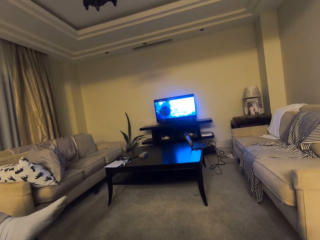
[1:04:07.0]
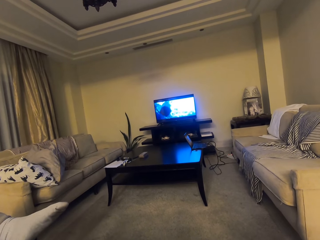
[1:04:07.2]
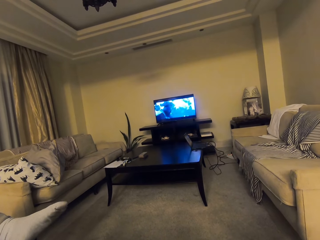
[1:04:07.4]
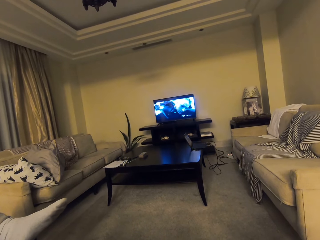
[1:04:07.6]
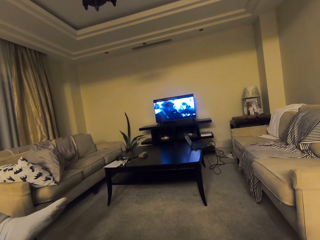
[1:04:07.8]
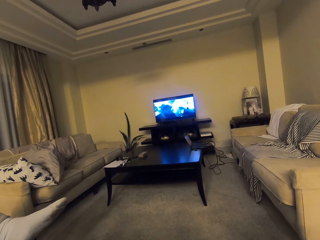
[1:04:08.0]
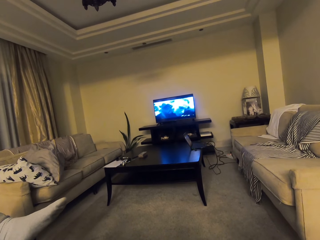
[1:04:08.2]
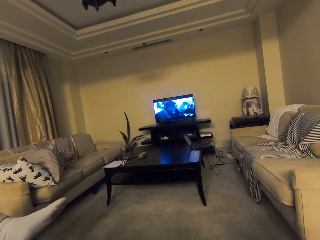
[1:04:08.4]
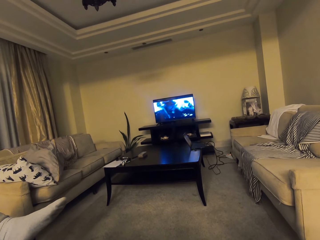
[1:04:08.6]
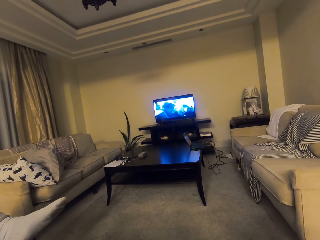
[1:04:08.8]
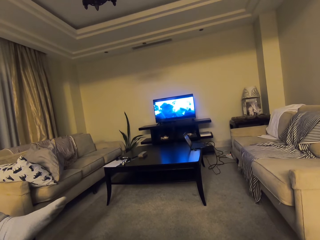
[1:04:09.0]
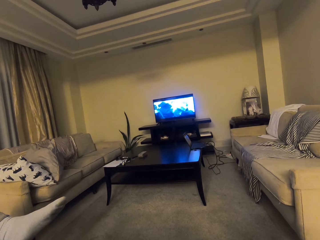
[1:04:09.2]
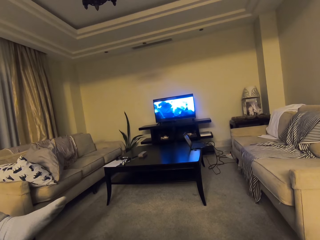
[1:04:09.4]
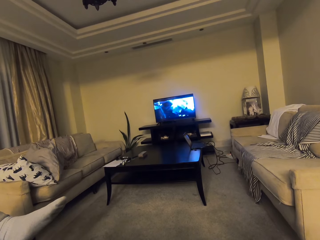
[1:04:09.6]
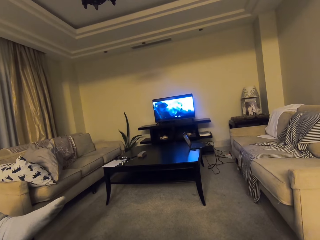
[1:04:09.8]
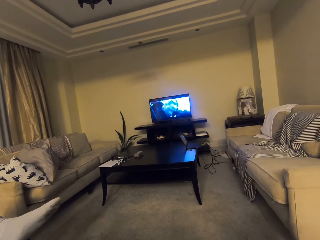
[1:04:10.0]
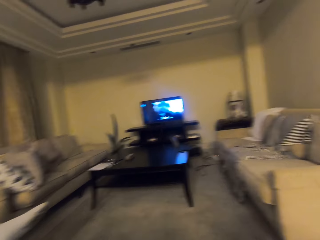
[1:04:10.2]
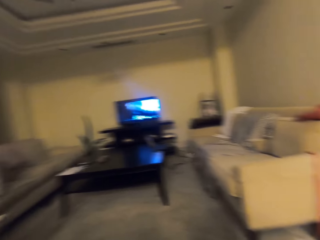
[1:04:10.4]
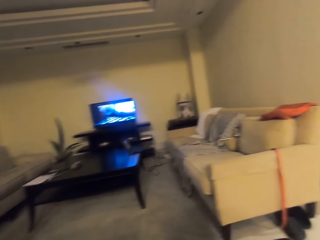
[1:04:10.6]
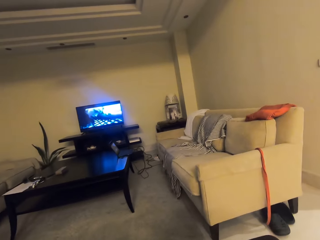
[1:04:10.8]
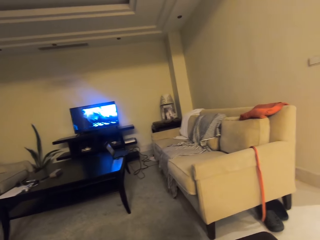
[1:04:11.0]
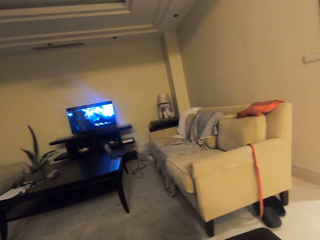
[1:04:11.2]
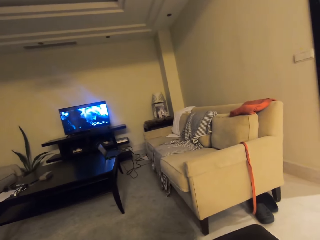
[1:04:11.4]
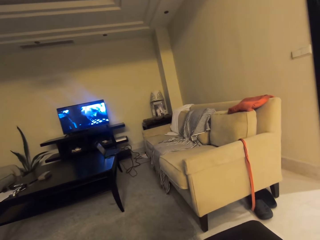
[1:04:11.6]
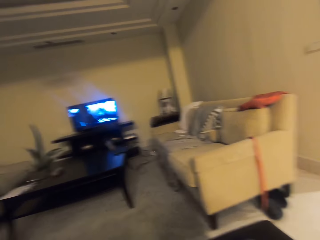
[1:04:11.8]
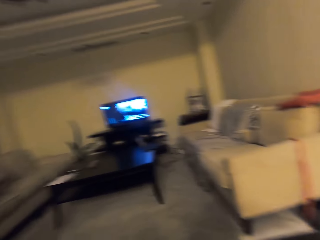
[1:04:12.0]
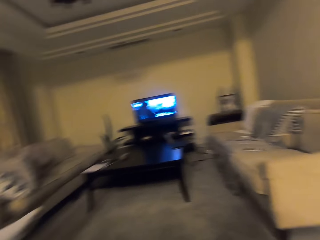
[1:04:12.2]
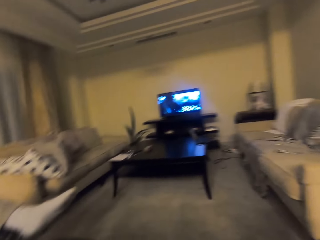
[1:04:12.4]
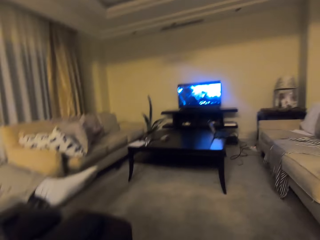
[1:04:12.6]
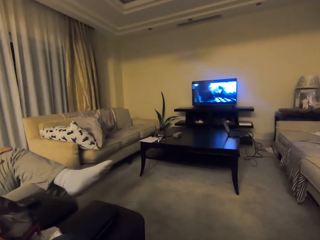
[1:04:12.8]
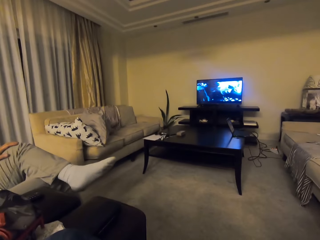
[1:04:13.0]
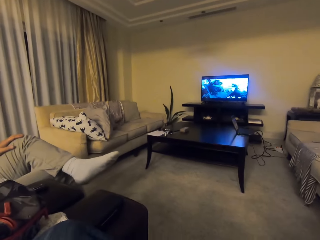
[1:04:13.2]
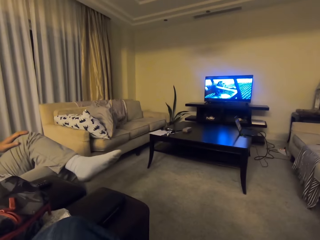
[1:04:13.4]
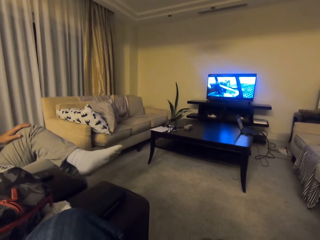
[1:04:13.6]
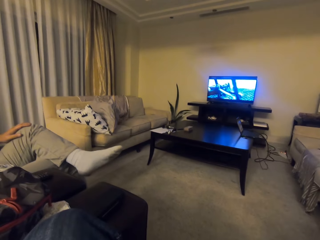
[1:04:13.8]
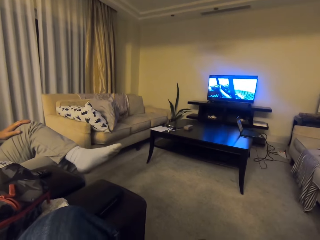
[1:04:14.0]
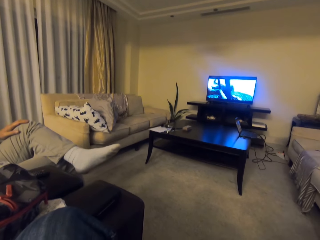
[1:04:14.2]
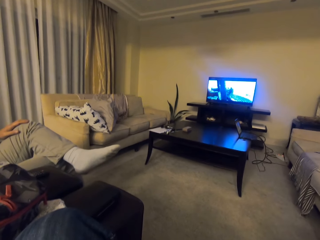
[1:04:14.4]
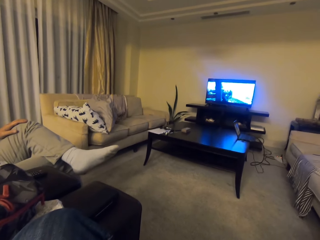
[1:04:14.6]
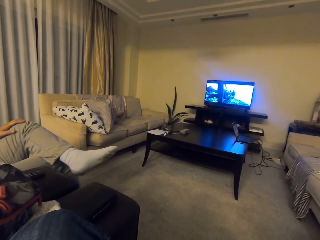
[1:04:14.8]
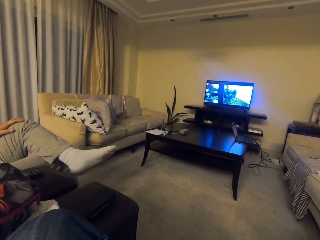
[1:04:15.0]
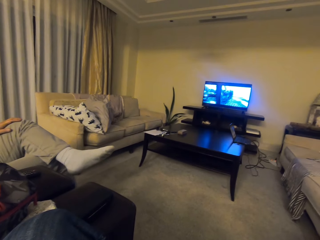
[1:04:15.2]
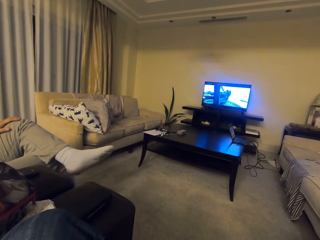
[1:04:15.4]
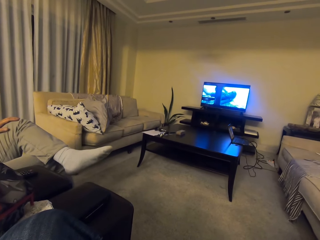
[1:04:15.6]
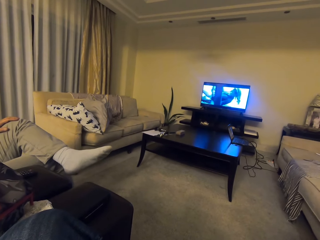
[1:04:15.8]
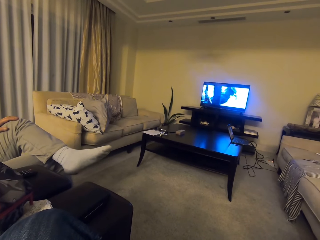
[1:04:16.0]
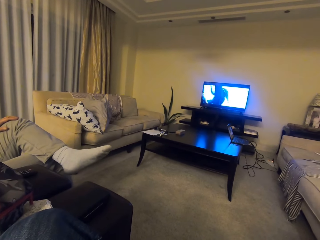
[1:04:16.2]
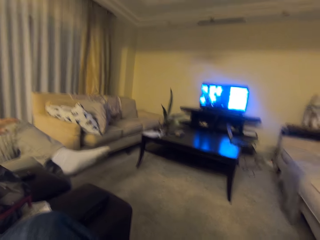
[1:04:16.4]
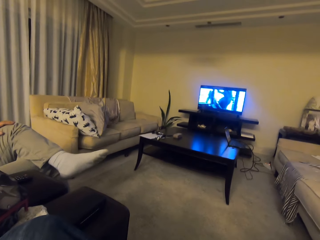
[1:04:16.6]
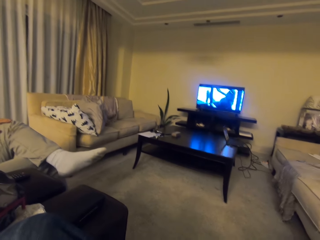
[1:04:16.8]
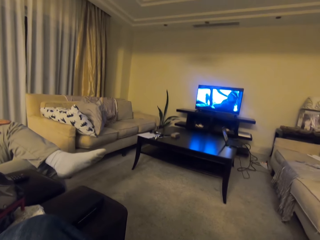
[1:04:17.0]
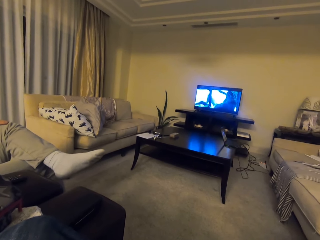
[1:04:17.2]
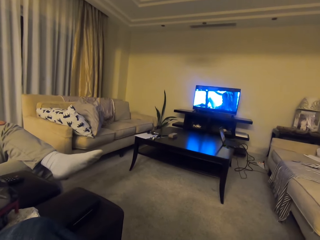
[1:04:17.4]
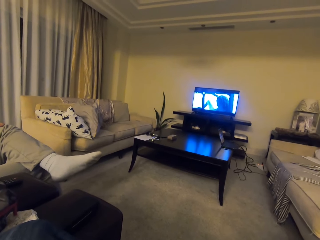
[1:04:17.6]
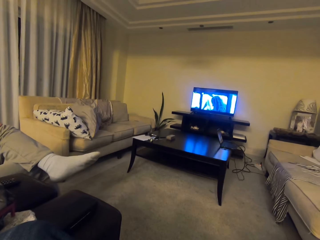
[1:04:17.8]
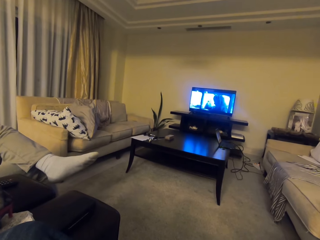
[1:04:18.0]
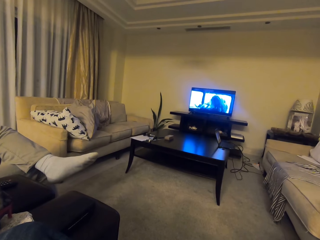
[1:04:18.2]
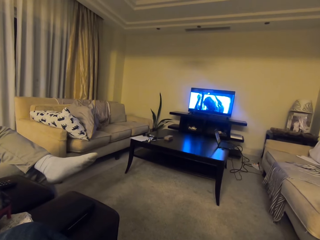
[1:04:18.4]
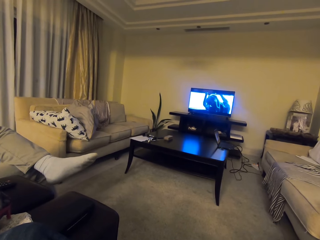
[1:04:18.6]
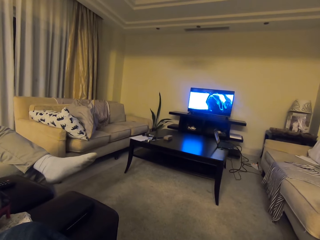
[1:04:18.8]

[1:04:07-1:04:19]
The camera wearer looks at the TV. They converse. They look around.

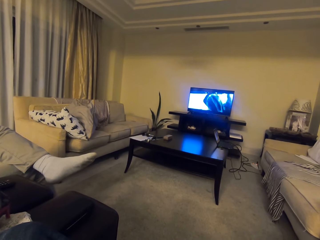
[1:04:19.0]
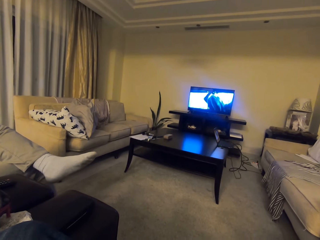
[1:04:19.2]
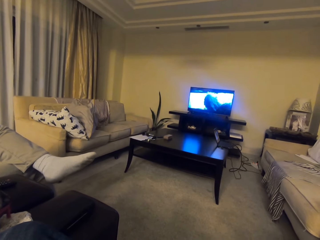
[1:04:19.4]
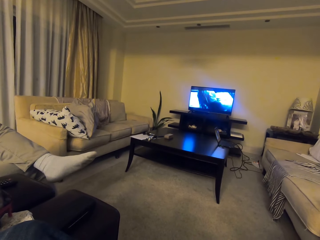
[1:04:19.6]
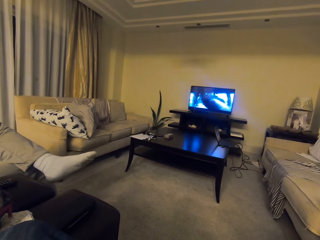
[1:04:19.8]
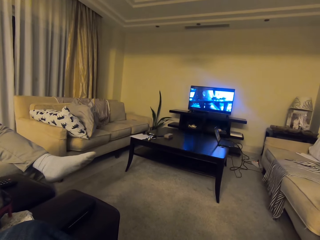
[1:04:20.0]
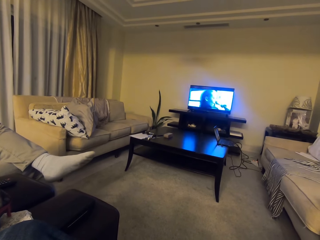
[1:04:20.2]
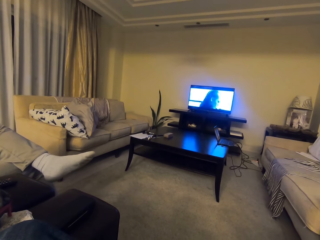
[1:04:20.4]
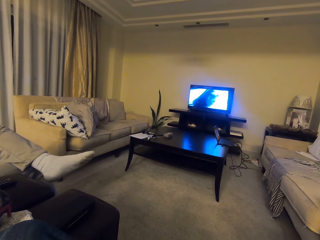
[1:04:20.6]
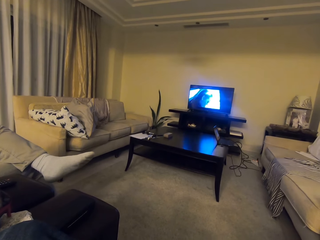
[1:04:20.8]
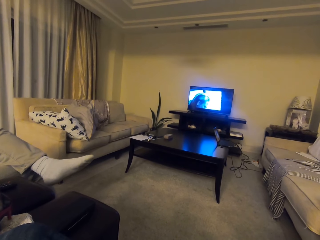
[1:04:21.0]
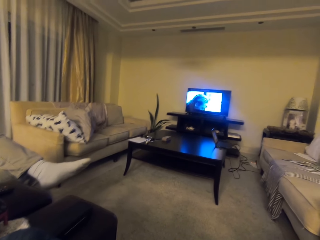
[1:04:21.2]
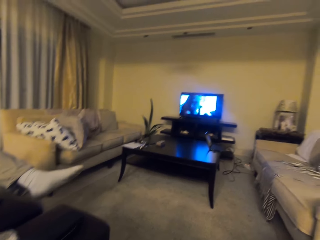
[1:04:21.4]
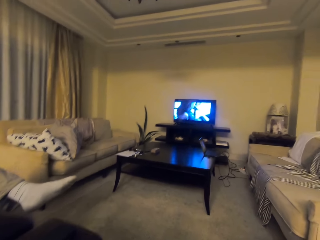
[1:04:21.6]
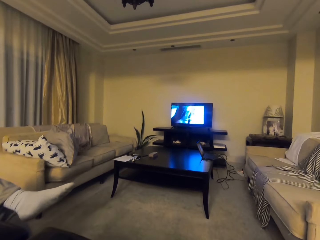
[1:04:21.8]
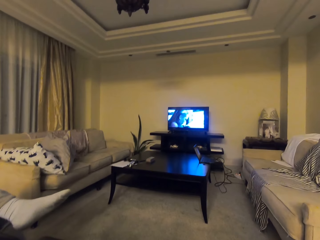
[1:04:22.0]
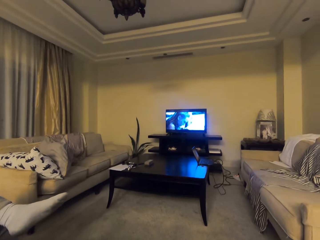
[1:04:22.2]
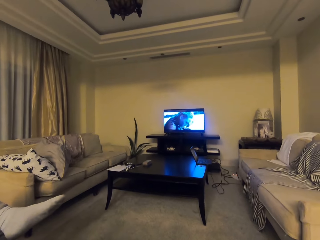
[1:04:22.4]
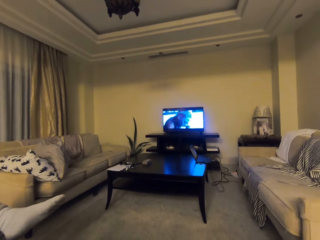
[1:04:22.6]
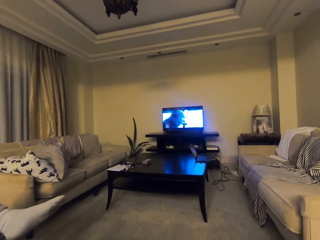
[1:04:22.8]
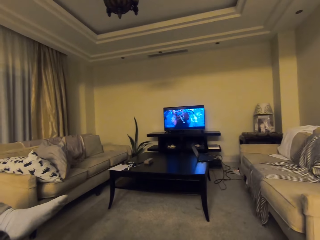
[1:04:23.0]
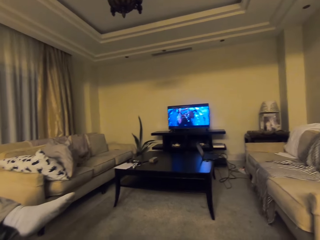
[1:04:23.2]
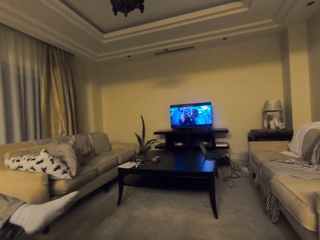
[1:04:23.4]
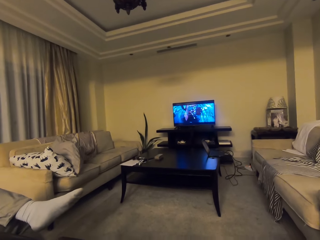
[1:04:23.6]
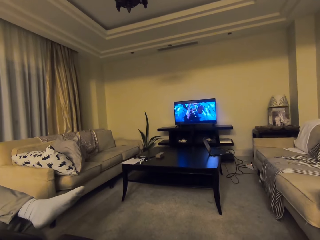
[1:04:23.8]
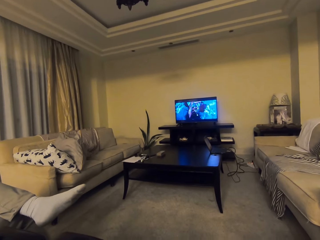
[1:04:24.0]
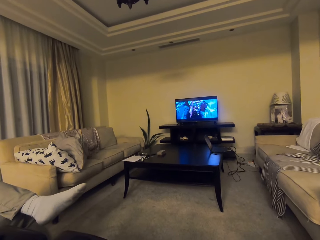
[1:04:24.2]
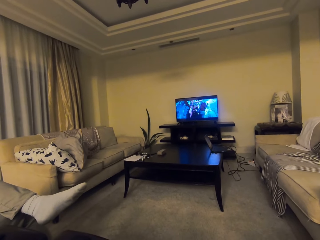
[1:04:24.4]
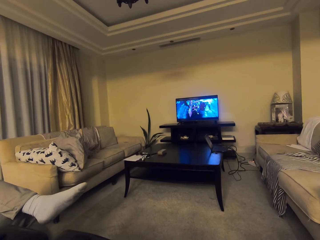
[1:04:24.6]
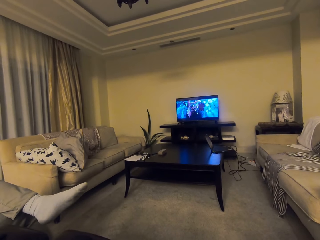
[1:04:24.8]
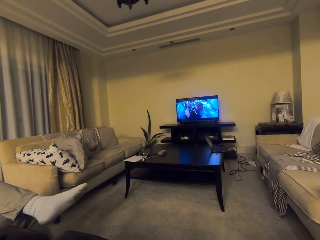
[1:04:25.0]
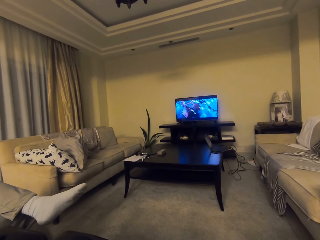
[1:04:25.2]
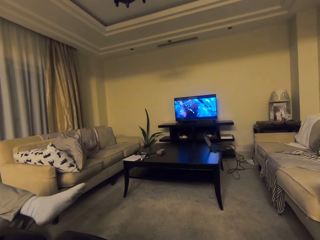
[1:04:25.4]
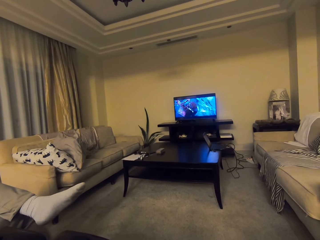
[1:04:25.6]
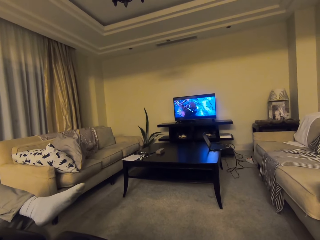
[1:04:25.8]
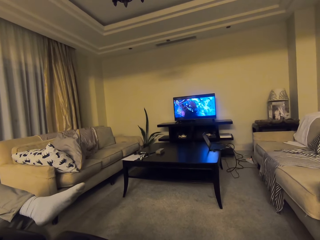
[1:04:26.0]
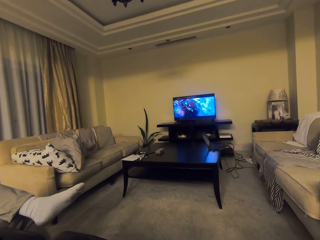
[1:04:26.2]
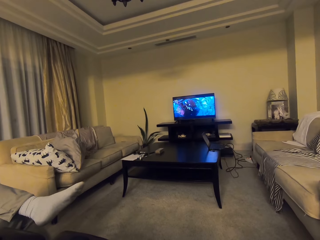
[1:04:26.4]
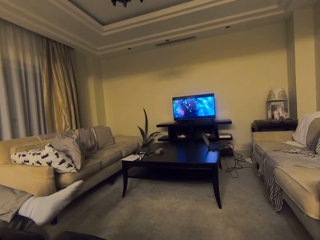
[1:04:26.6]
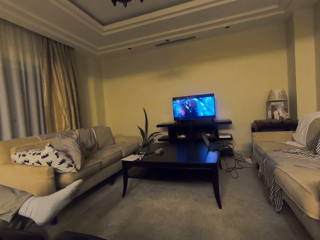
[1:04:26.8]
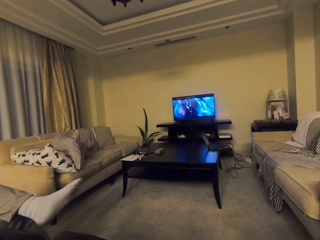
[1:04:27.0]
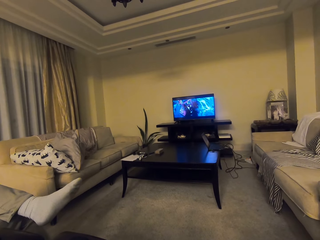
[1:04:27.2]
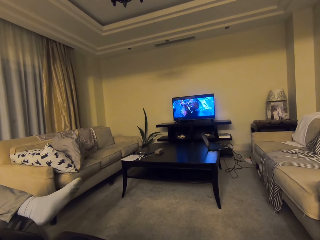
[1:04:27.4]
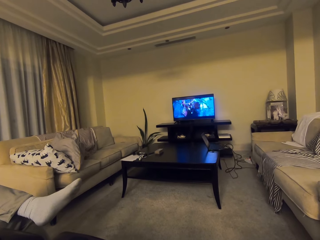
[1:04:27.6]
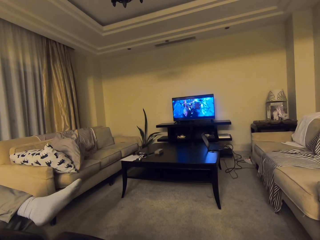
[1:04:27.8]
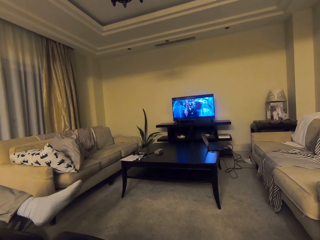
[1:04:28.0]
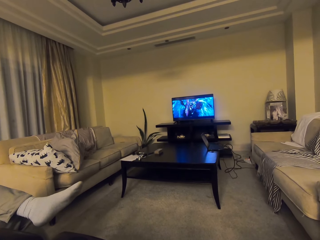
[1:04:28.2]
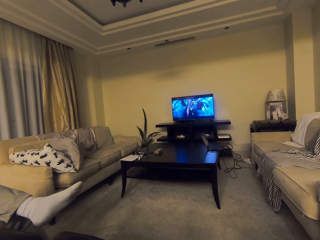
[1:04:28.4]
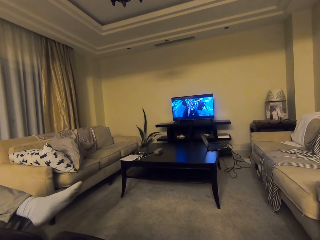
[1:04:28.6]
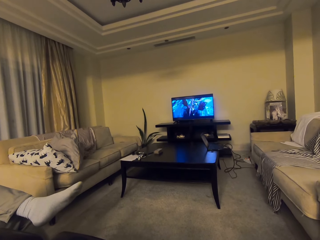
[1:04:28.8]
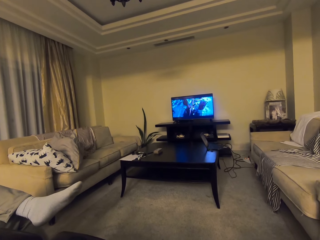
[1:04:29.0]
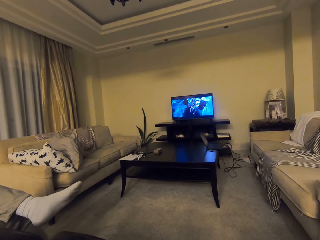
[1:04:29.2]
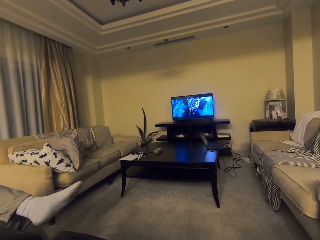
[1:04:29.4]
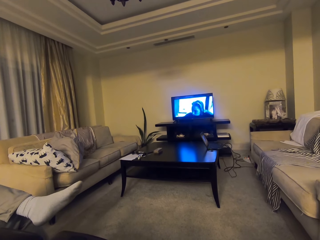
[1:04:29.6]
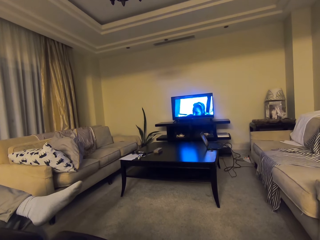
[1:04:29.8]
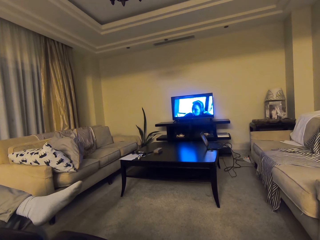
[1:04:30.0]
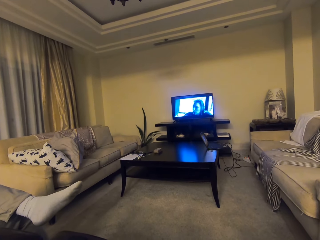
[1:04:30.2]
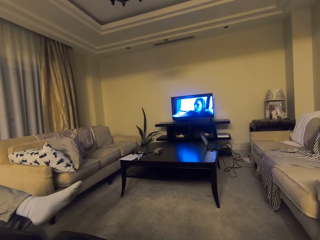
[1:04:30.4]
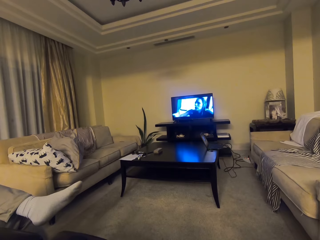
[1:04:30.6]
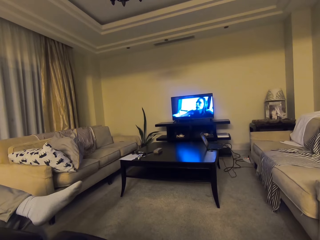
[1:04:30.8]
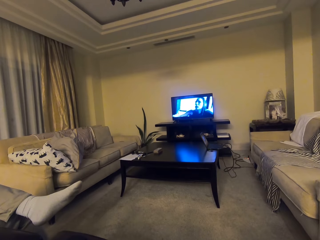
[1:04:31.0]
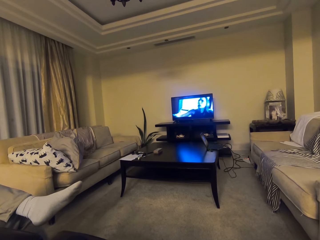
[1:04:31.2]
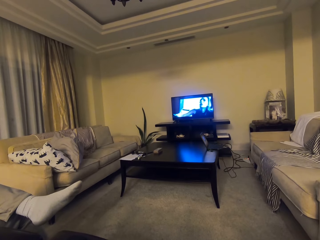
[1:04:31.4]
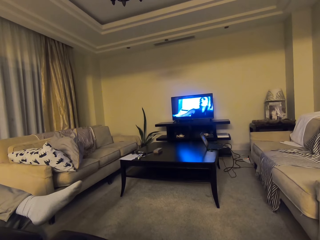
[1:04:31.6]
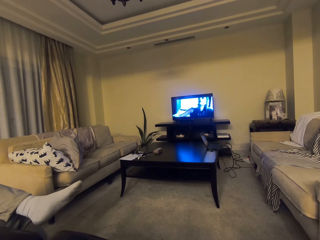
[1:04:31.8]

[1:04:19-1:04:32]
The camera wearer looks at the TV.
